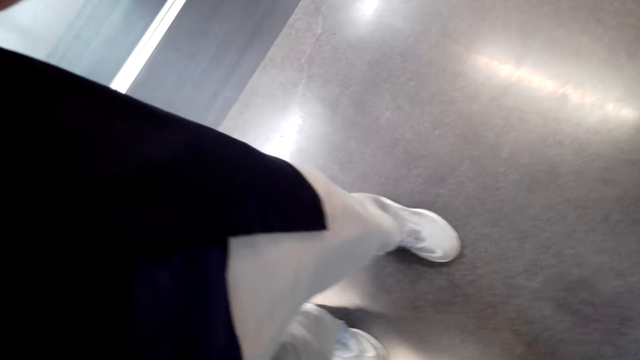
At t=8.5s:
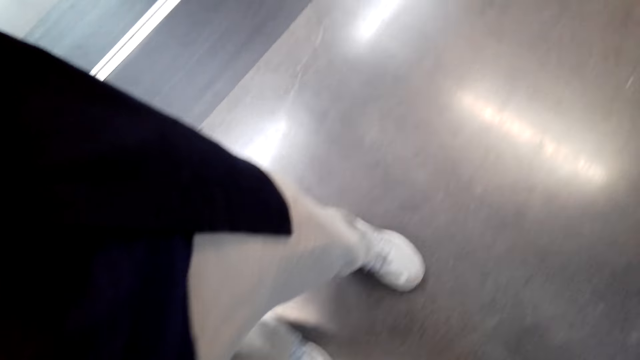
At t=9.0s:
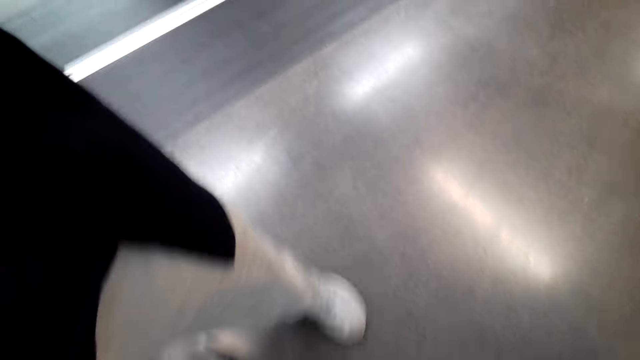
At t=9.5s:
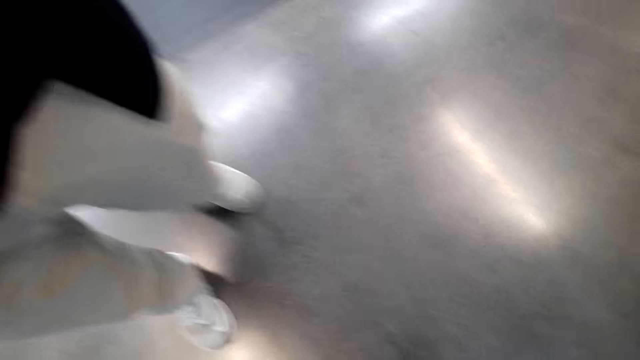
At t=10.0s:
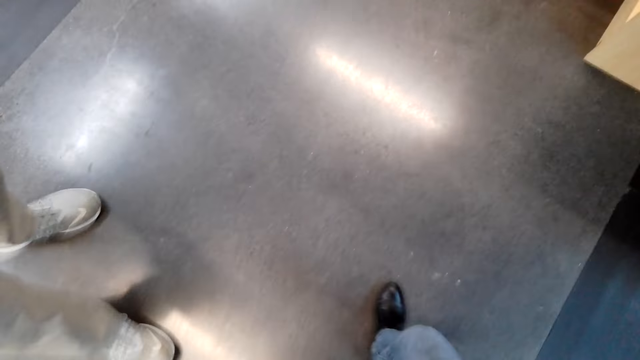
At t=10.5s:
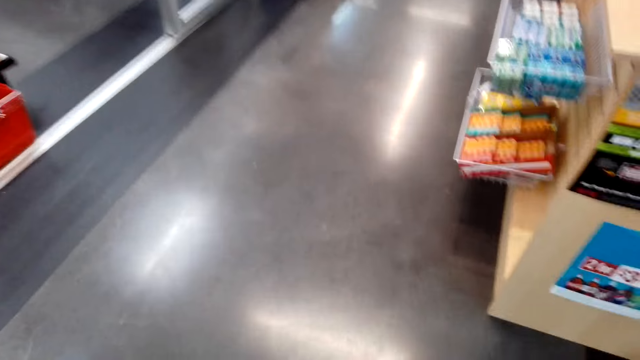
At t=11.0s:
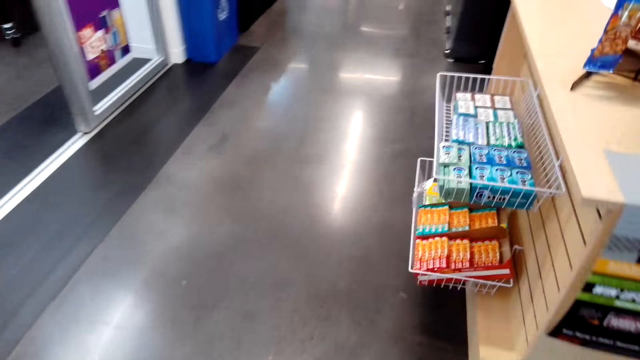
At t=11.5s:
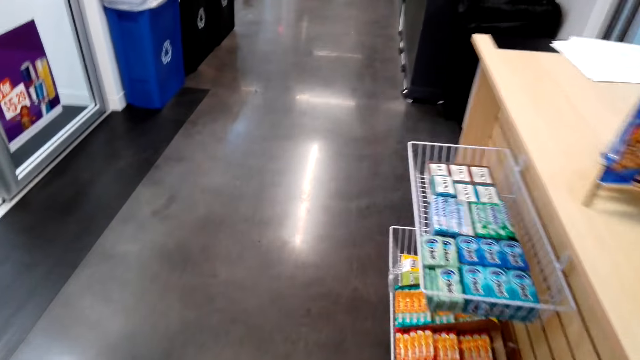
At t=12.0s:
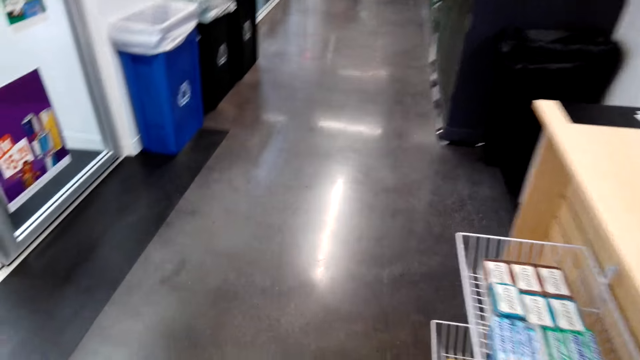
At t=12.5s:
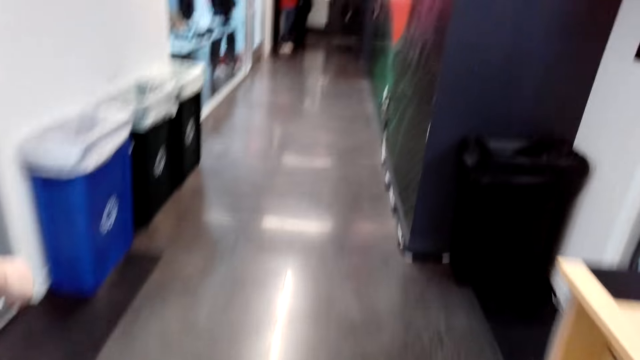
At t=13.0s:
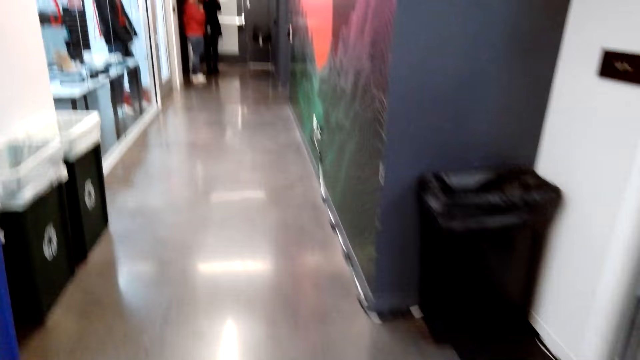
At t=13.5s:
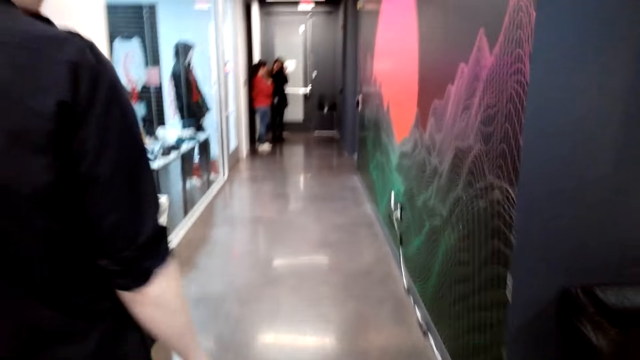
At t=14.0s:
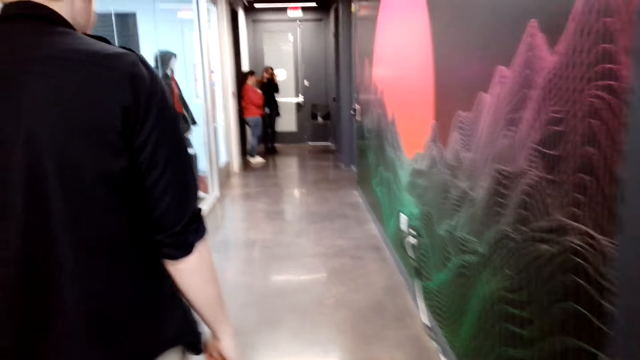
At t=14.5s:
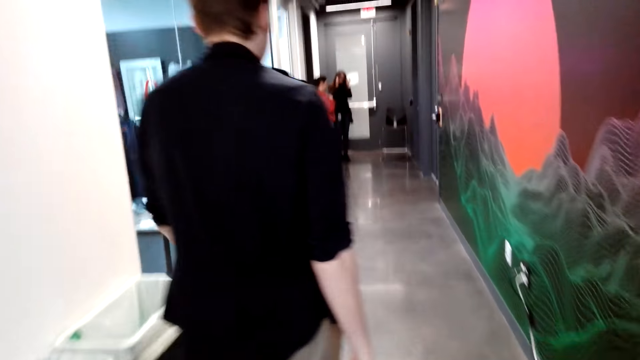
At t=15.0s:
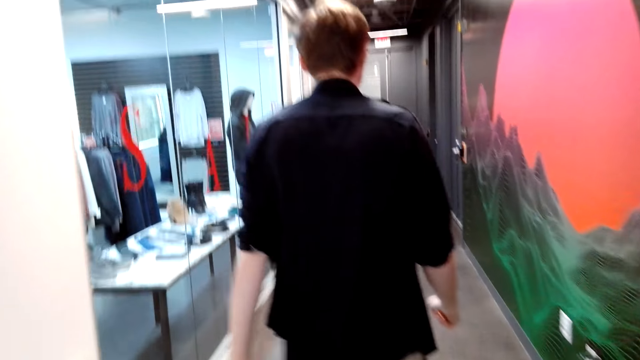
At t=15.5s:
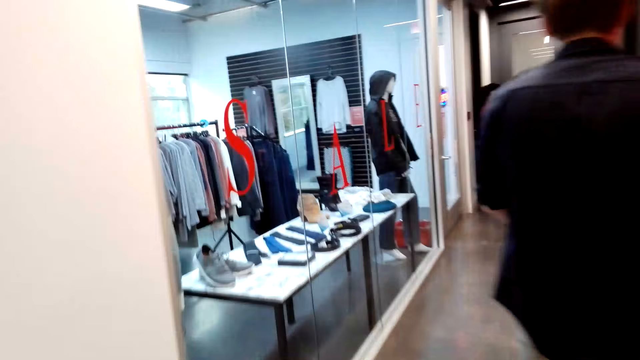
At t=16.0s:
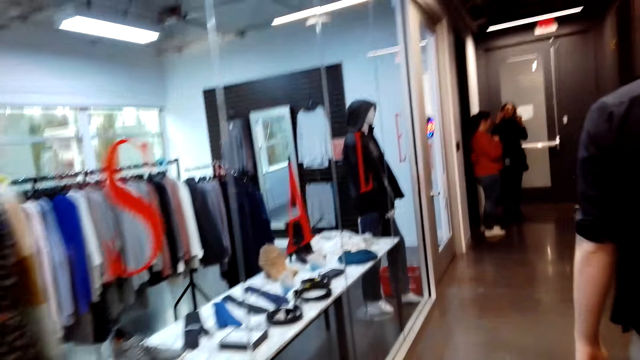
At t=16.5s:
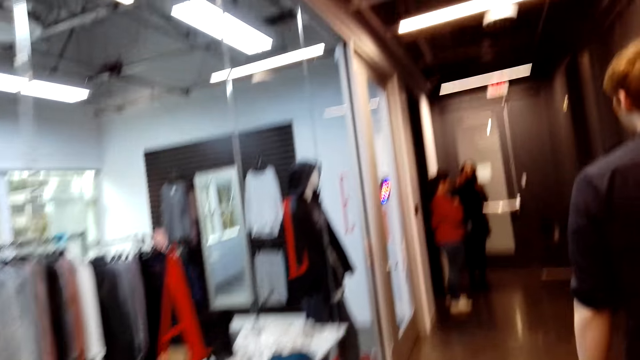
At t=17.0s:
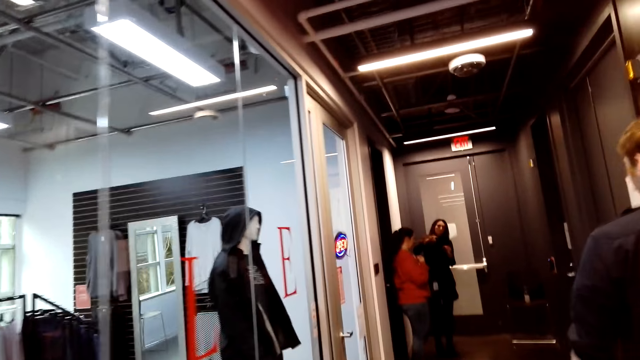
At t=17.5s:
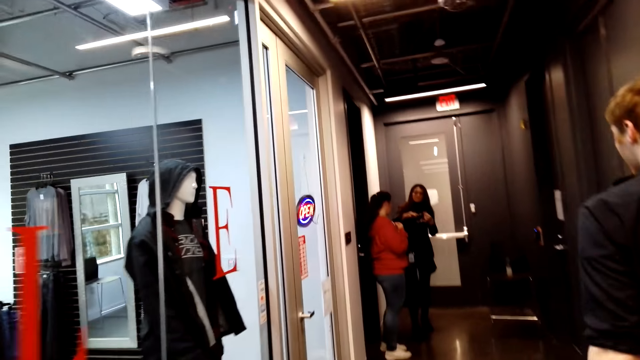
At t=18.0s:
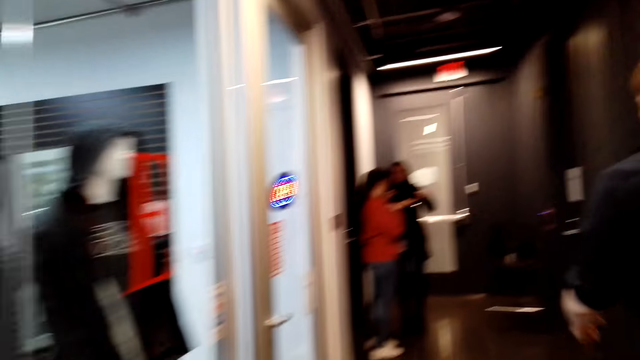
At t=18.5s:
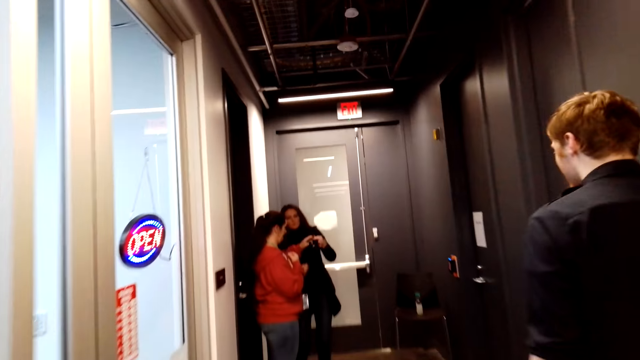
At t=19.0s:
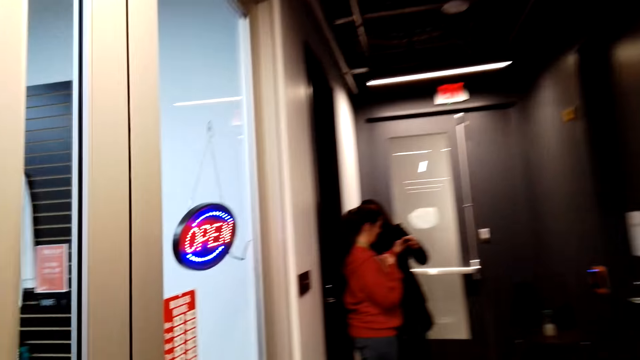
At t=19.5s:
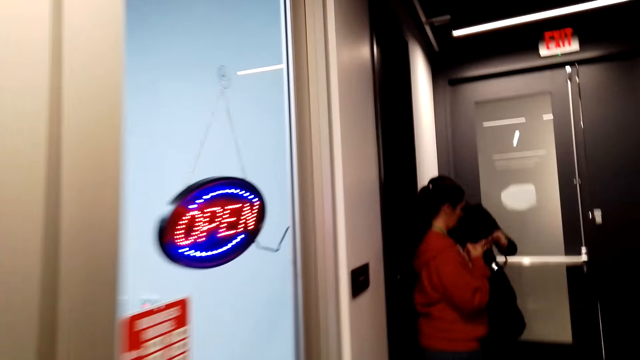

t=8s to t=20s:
The camera wearer fixes her camera. They hand over the glass. A woman puts on the glasses. The camera wearer follows a man and walks around the store.

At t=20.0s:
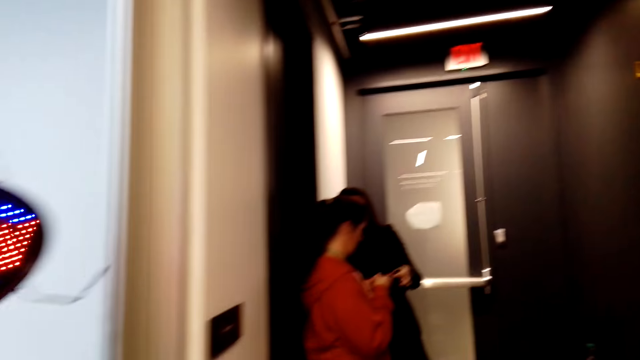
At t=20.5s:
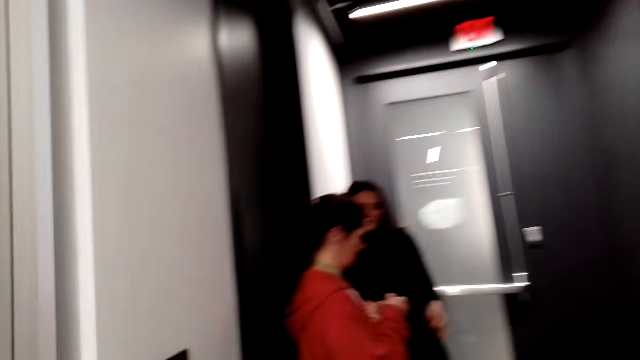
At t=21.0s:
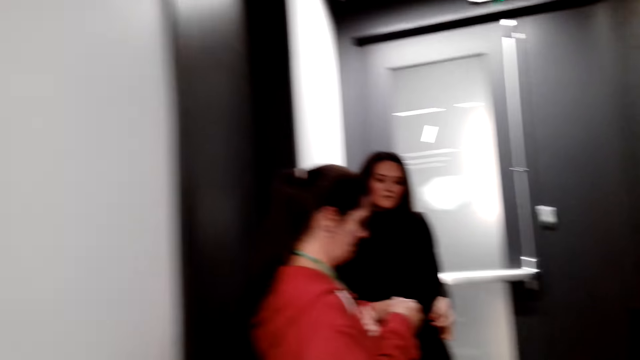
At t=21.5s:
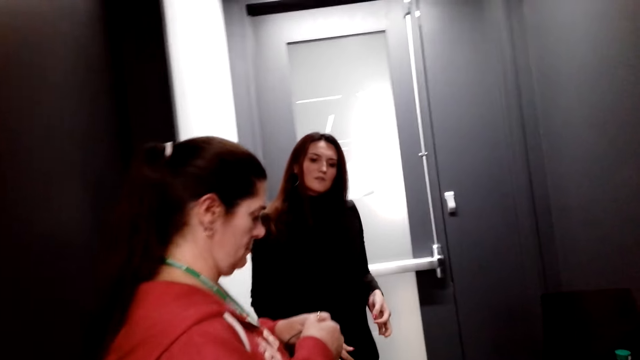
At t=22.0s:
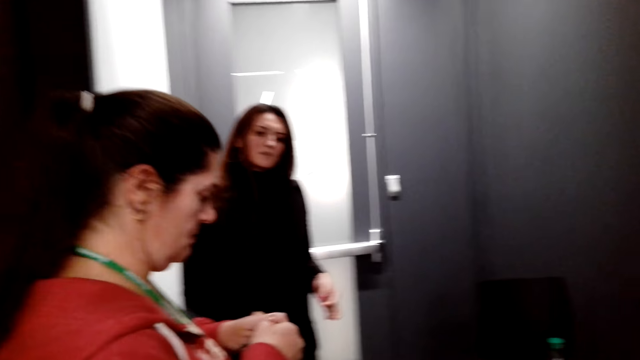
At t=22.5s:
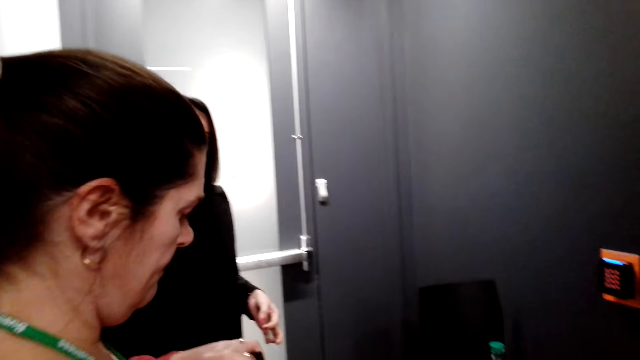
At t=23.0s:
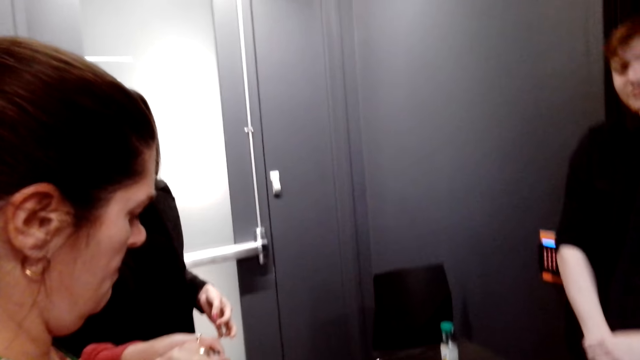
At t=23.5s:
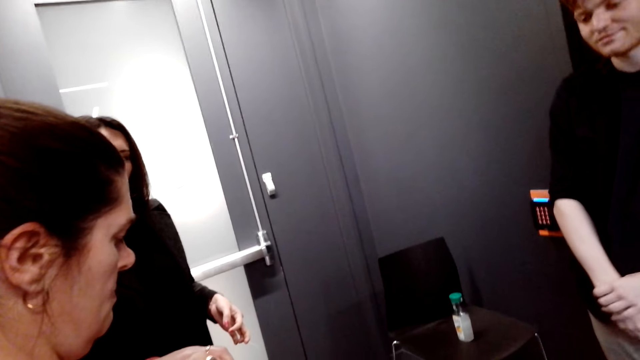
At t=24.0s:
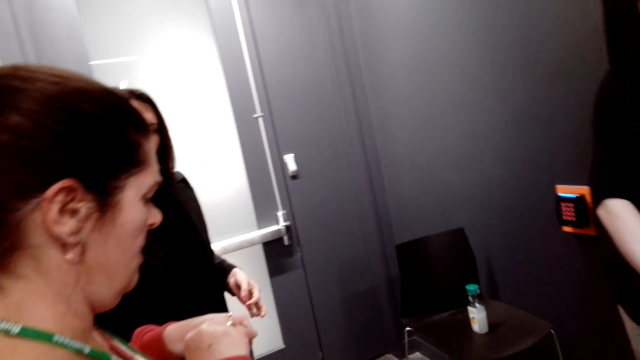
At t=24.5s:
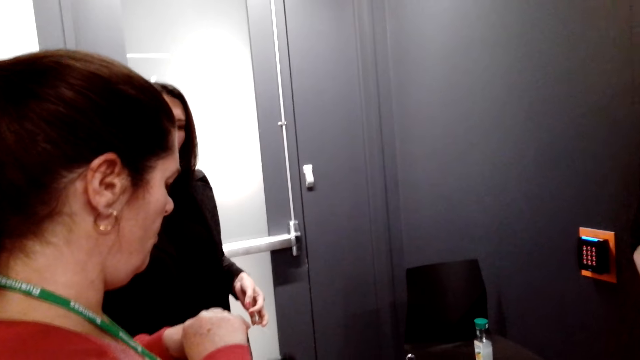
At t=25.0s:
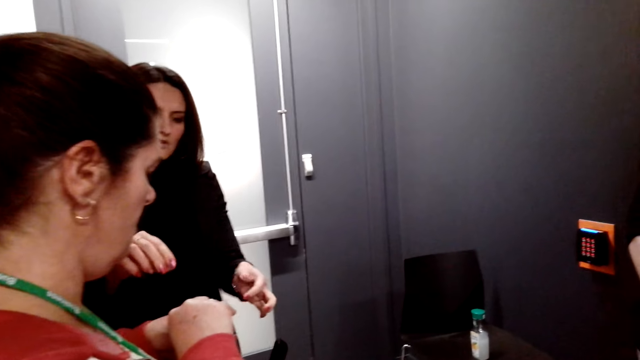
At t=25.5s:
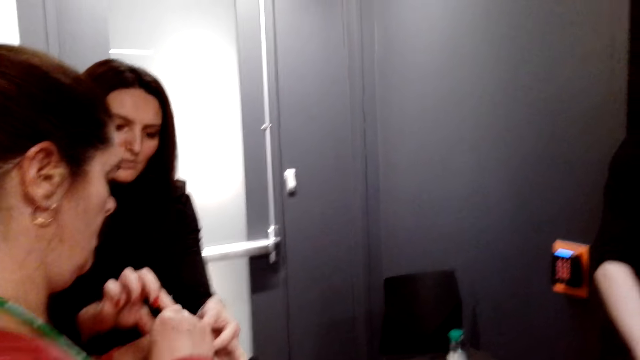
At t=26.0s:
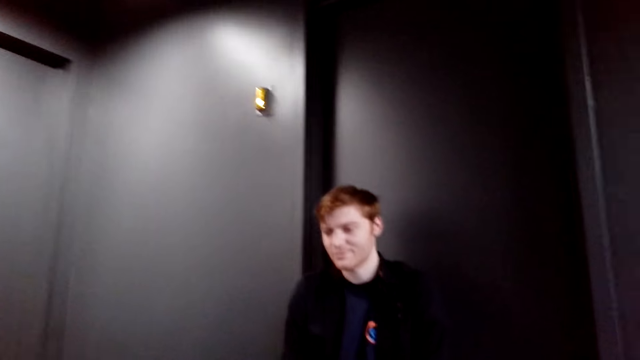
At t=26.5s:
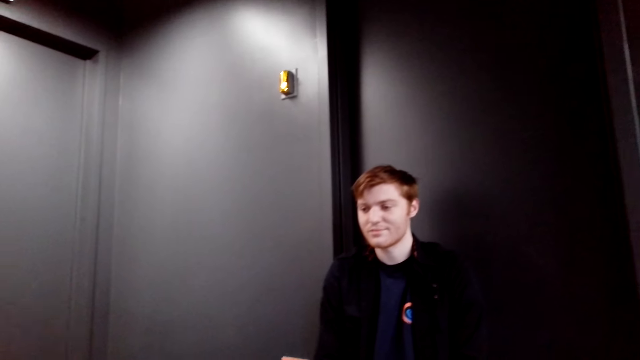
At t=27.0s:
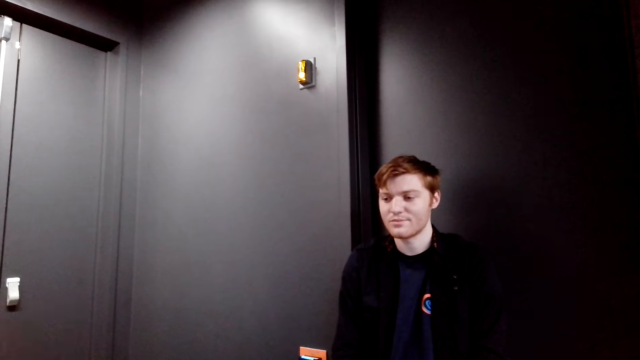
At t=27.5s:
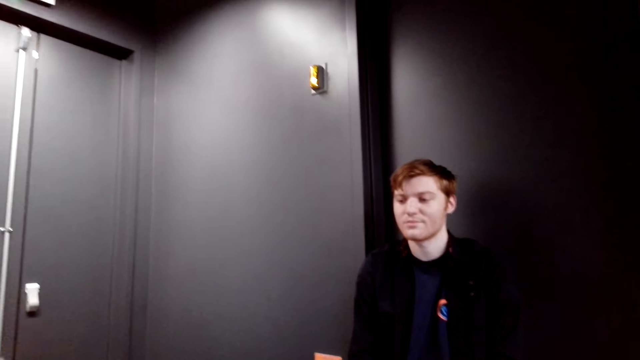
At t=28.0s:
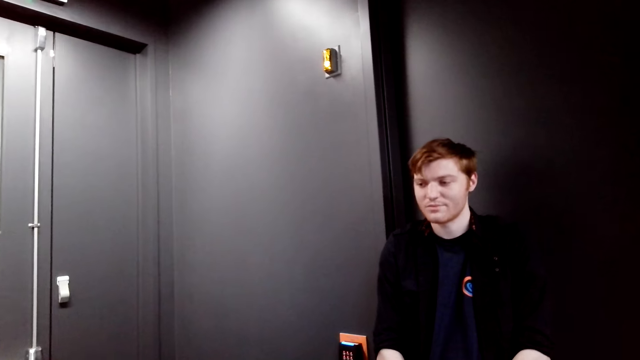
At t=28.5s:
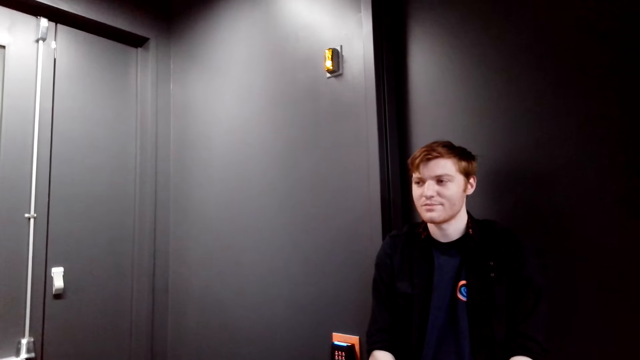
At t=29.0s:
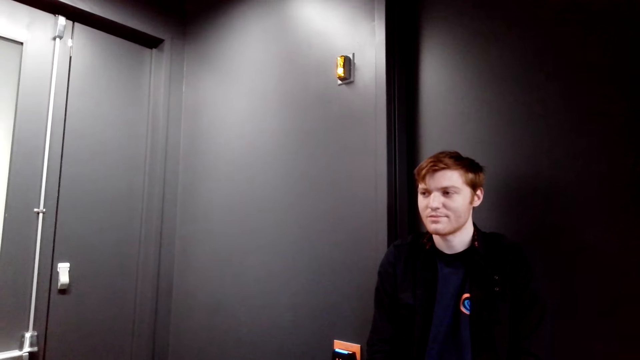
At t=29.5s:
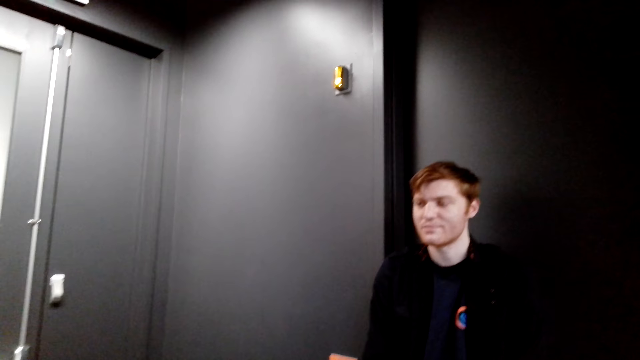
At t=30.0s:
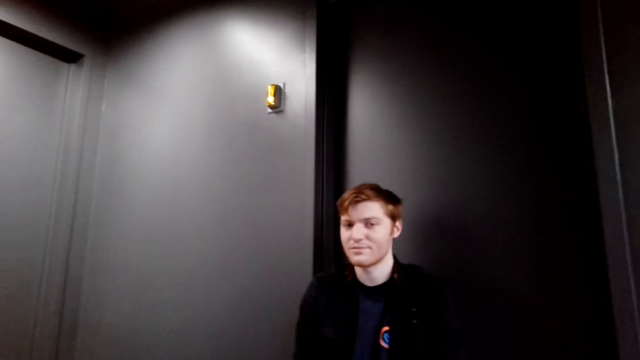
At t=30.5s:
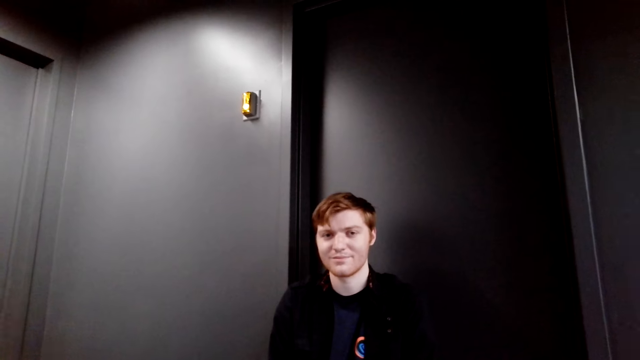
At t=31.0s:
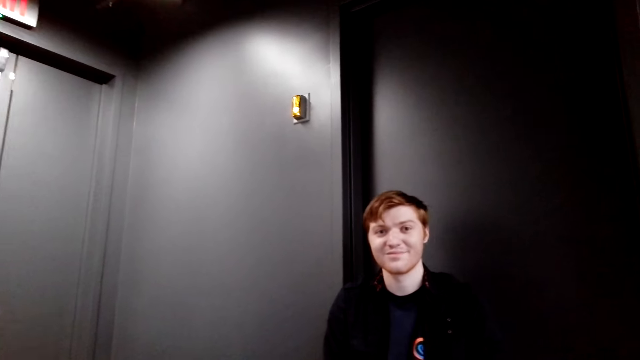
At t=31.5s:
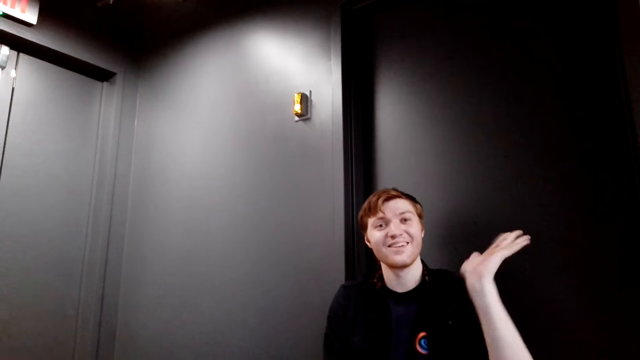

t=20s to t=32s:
The camera wearer stares at a woman. Another woman talks to another person. A woman touches another woman's glasses. A man talks to the camera wearer. The camera wearer stares at the man. They talk to the first woman. They converse with the man.
